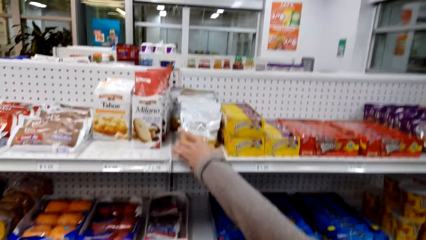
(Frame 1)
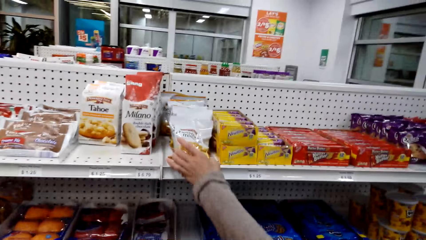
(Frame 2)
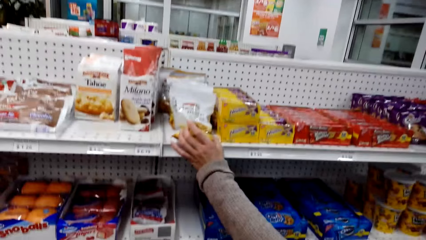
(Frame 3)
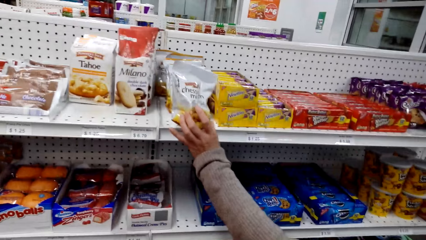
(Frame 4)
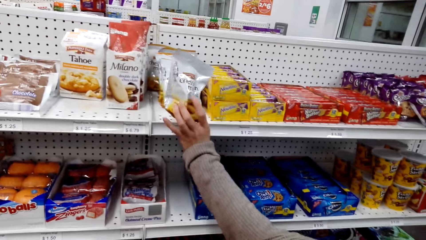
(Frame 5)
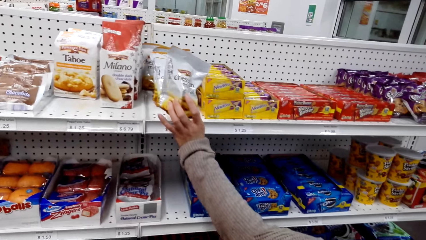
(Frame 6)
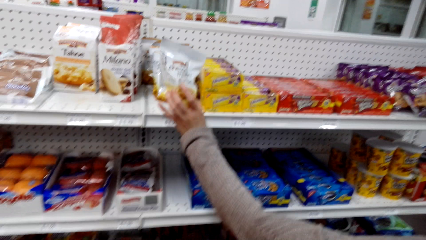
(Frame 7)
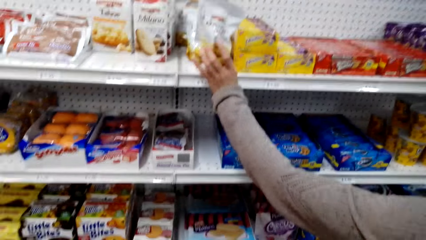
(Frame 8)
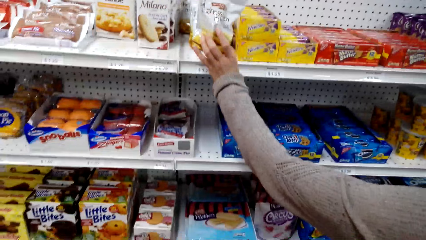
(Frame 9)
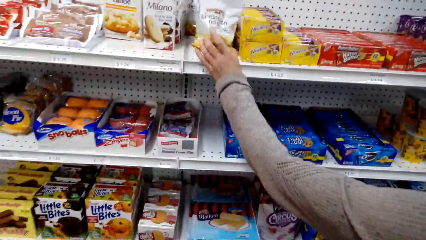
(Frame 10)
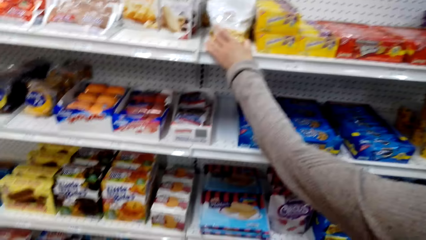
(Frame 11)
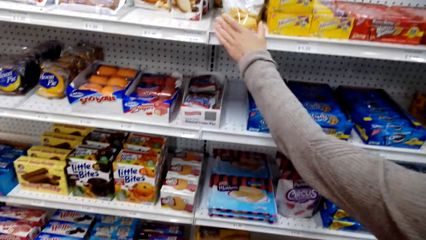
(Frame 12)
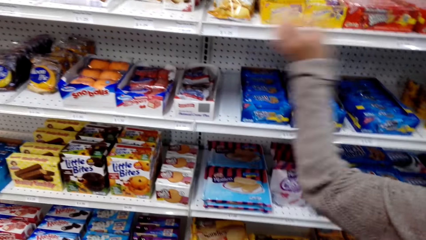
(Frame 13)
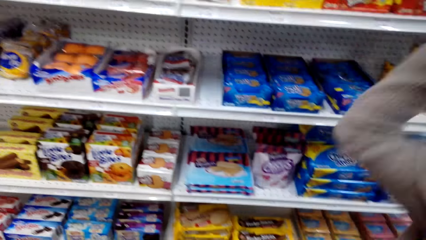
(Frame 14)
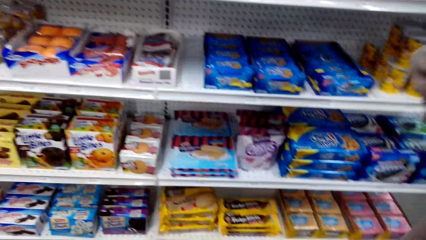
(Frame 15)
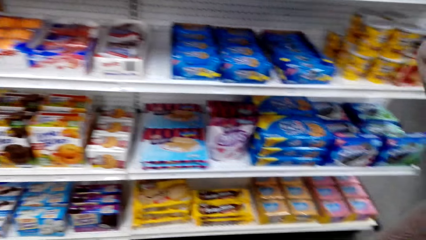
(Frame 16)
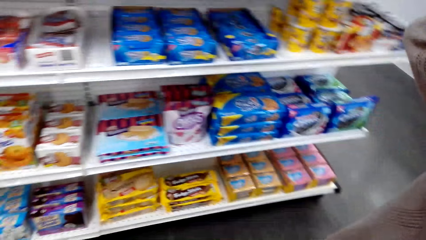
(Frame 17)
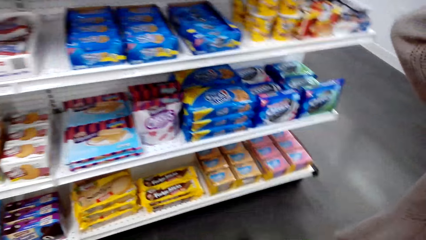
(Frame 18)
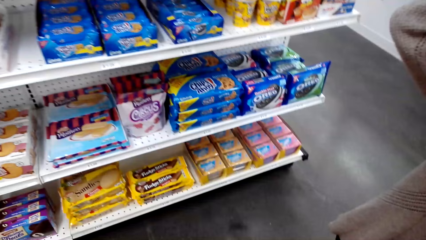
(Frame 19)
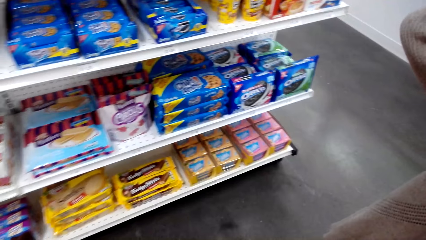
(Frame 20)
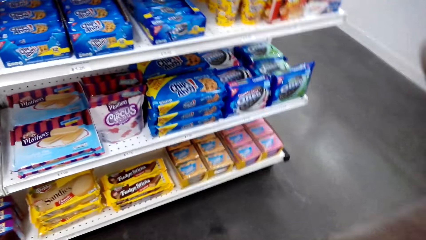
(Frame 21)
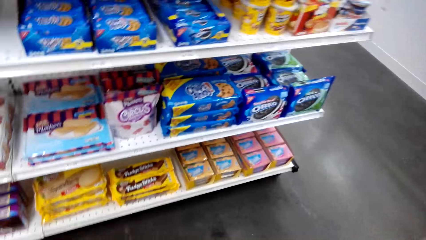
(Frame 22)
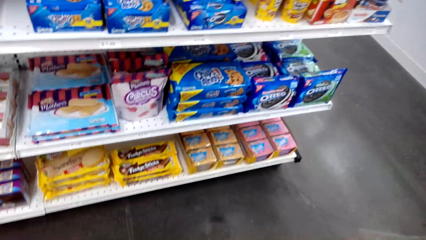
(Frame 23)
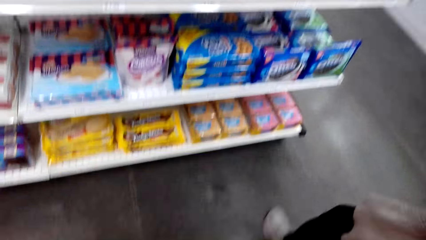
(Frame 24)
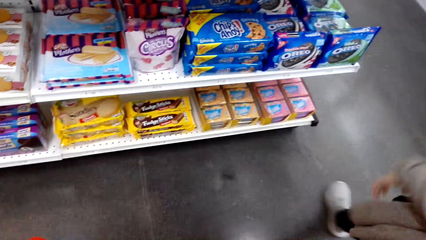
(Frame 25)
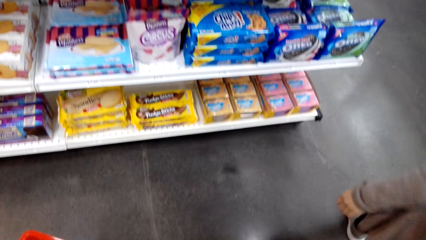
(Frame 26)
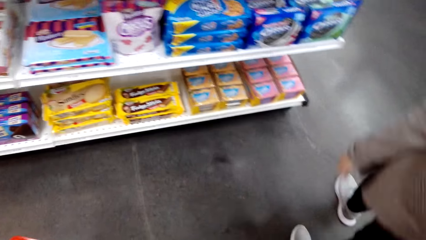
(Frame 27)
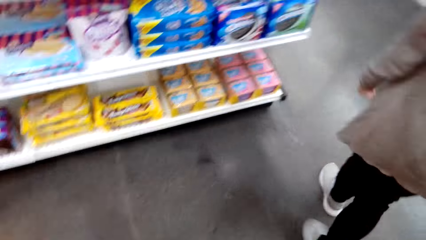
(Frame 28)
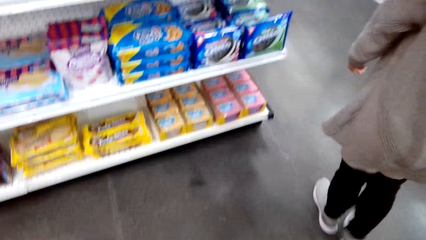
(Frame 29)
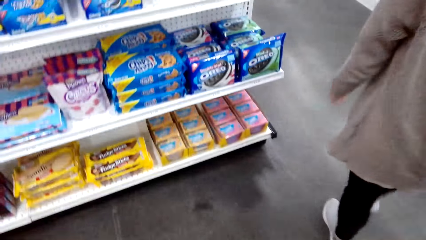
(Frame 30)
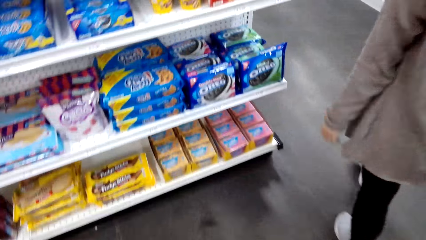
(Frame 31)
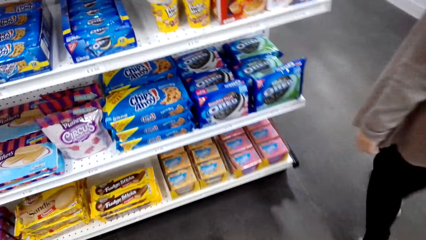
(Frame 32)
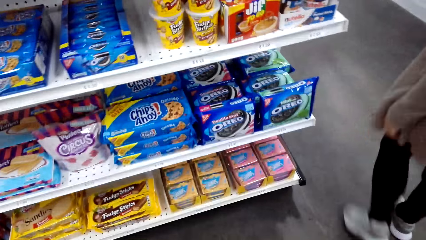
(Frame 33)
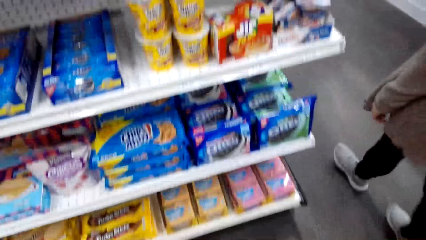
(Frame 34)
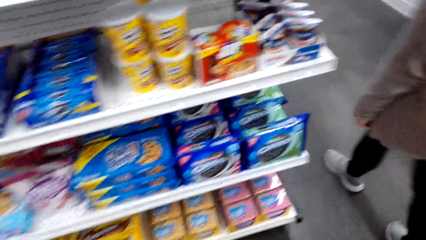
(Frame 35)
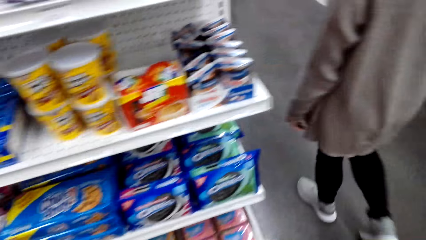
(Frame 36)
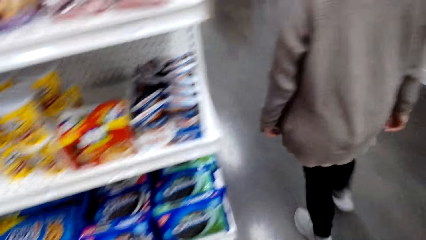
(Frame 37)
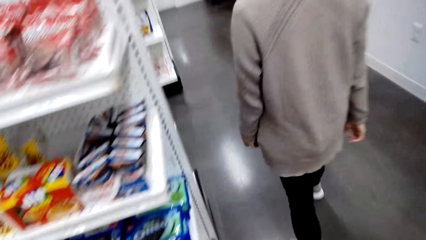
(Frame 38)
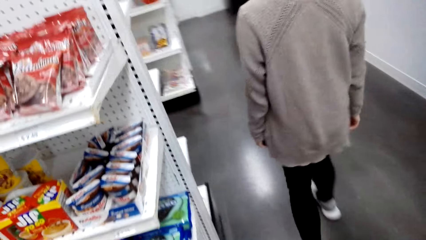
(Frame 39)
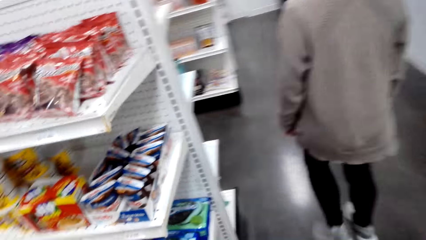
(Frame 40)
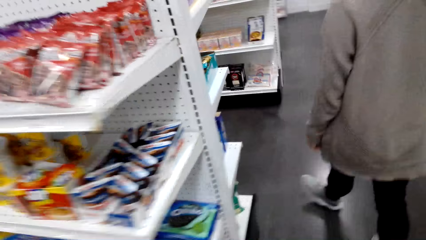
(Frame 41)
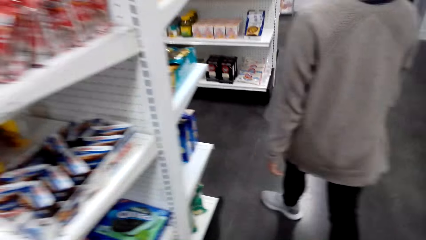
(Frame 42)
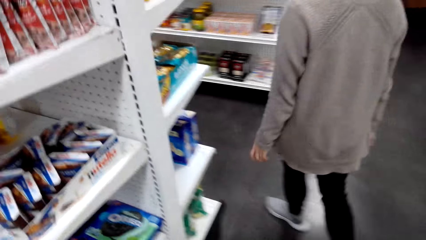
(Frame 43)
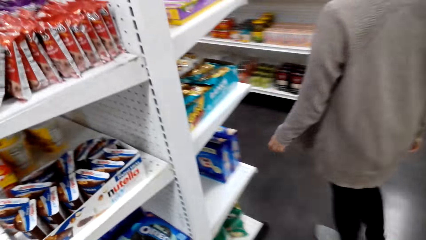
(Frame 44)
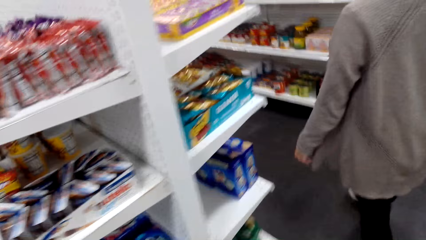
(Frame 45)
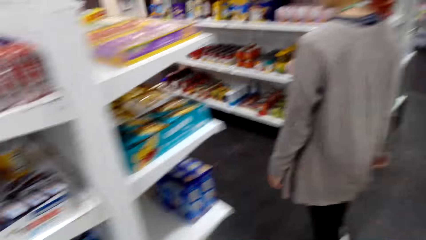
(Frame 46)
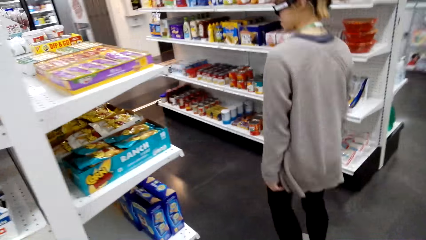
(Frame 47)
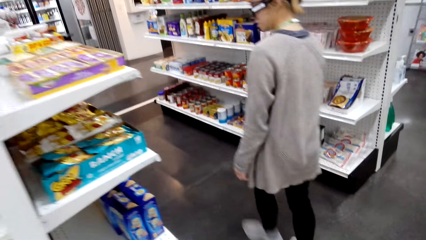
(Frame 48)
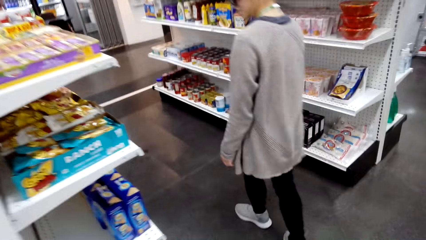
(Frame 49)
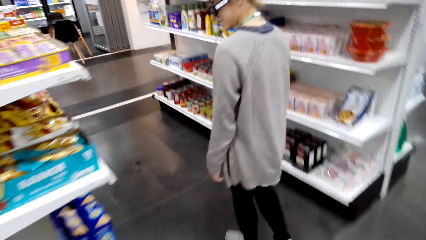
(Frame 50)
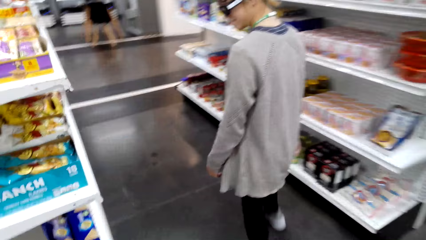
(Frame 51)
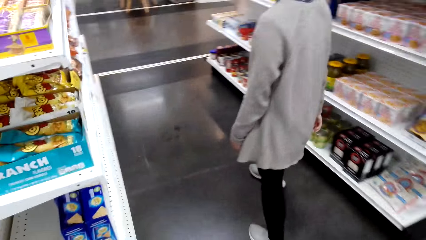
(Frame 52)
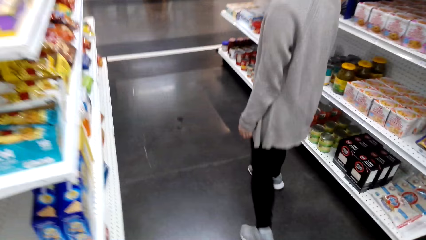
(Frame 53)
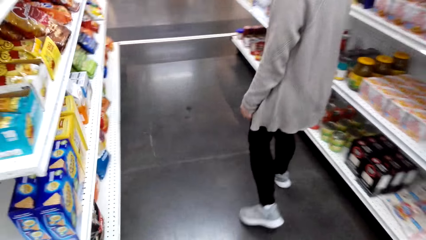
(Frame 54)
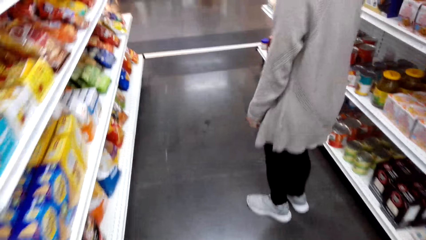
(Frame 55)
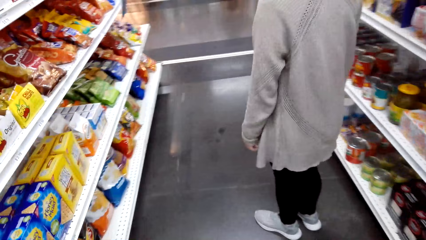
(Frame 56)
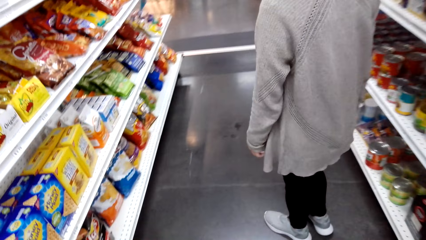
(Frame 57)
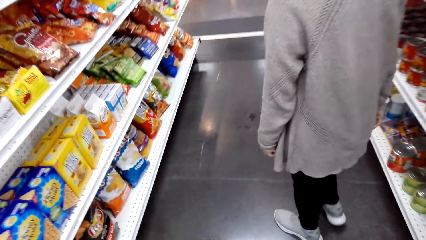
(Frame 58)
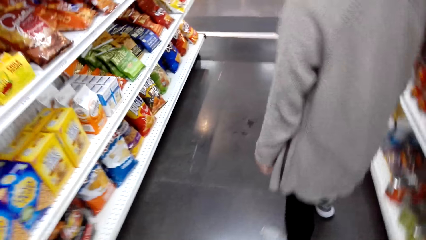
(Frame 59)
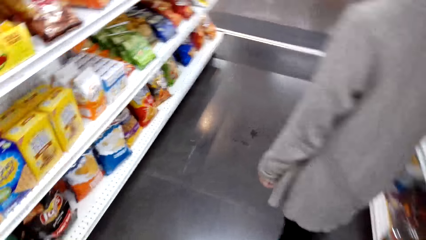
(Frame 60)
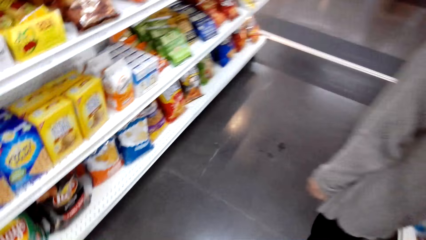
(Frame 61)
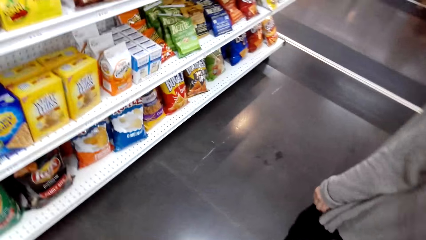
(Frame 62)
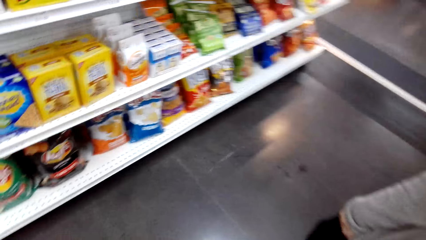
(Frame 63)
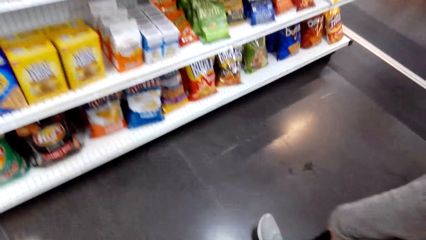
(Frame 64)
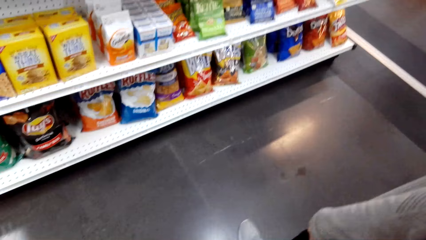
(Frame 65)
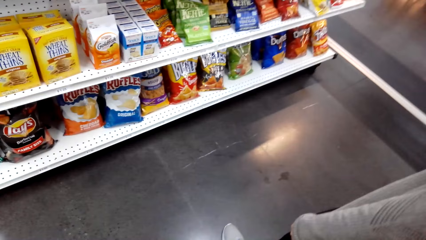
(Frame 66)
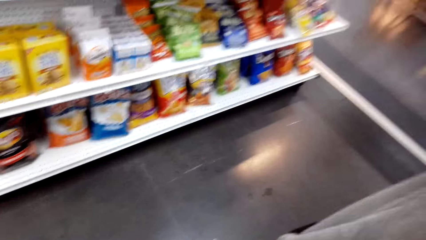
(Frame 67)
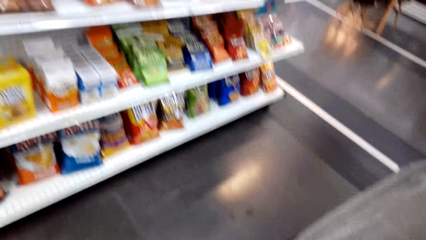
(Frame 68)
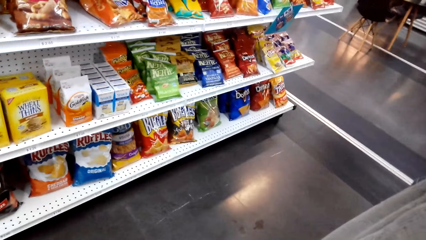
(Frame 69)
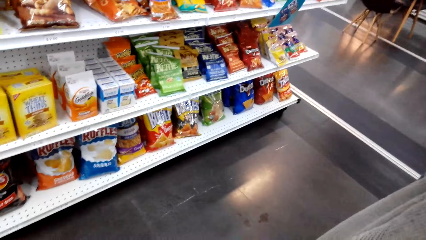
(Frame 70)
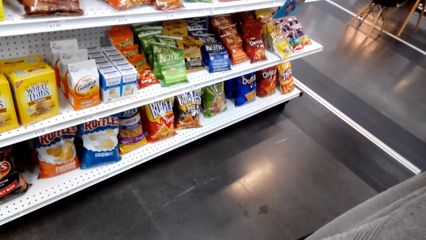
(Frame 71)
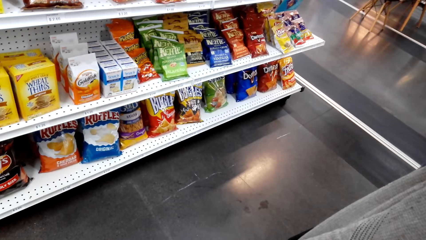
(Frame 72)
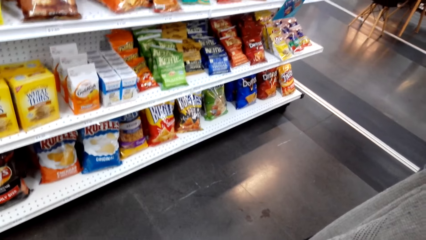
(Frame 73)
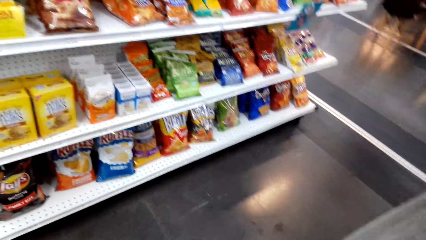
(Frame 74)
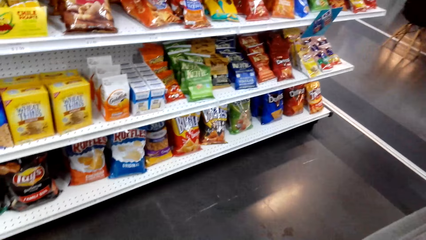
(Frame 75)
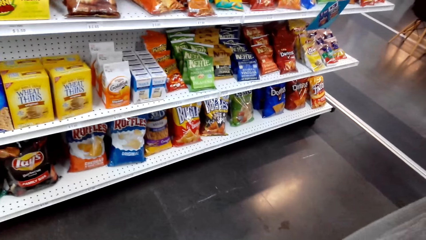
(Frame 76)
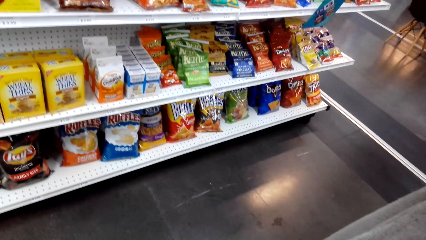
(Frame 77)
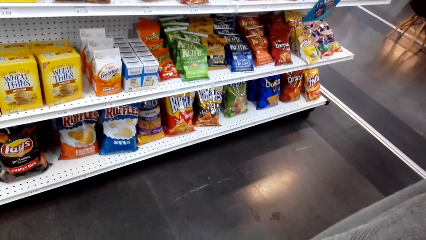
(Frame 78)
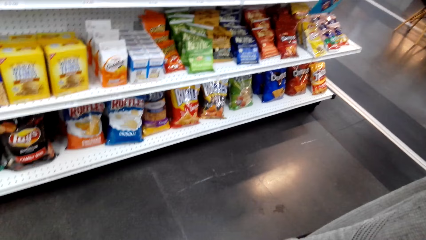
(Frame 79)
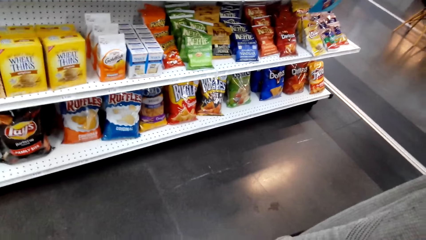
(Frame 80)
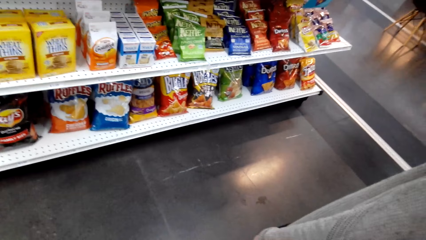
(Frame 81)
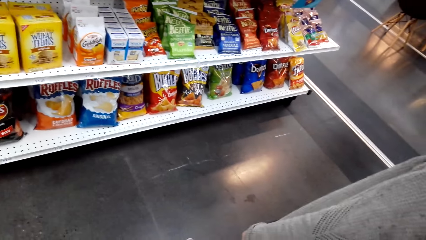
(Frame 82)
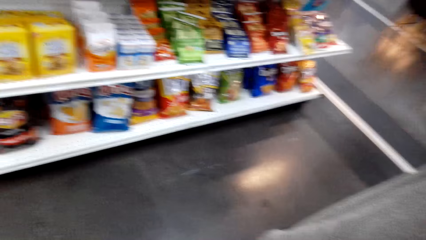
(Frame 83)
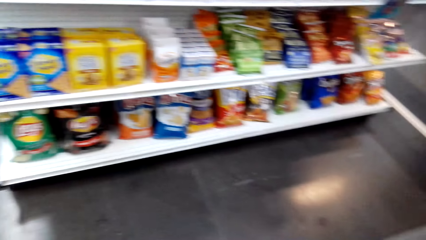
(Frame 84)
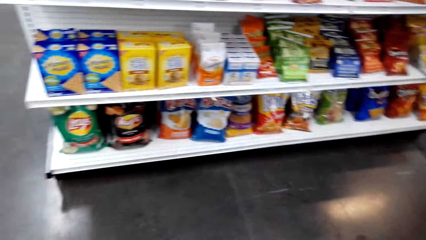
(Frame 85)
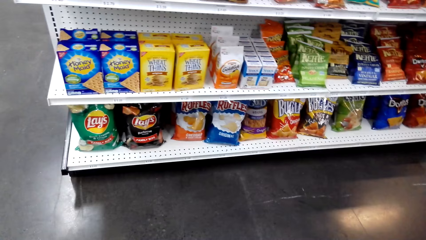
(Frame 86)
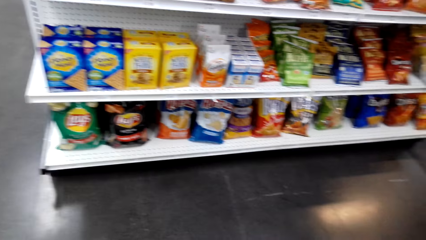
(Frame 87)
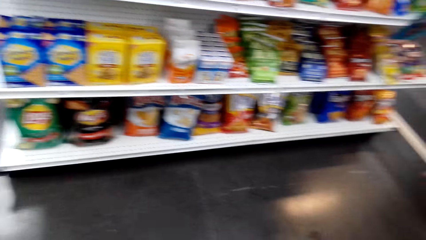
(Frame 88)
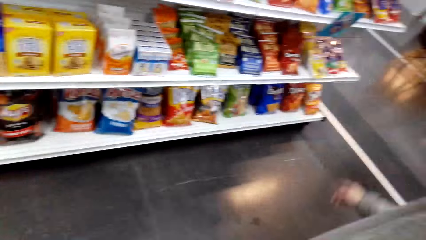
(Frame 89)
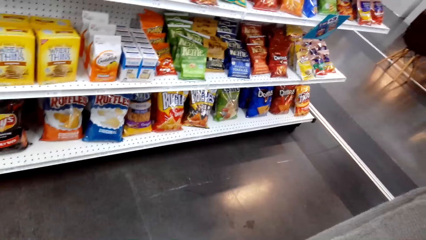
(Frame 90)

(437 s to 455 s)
A woman picks up something. The woman checks the chunk. The woman puts something on the shelf. The camera wearer walks around the store. The woman walks around the store. The woman stands beside the shelves. The camera wearer stands beside the shelves, looks around the shelves, and stands close to the woman.
